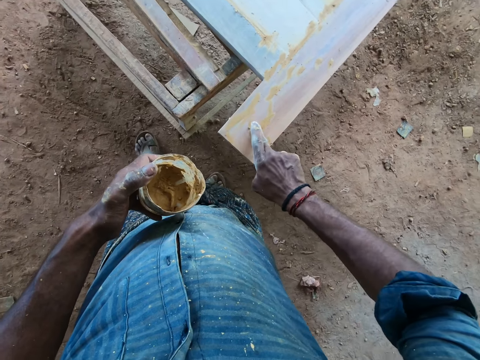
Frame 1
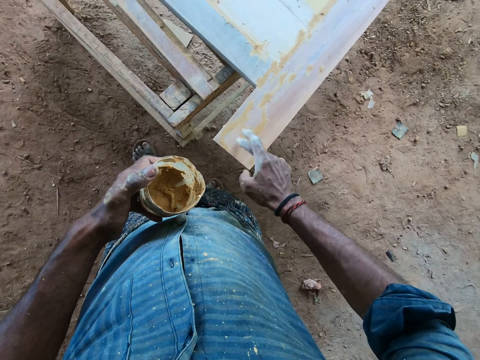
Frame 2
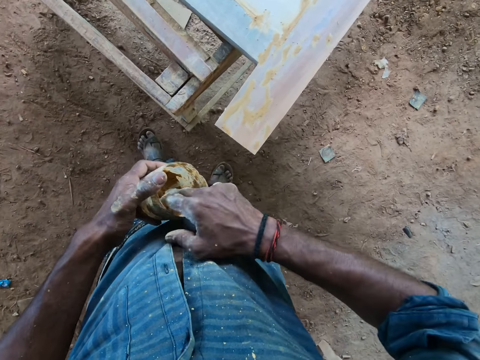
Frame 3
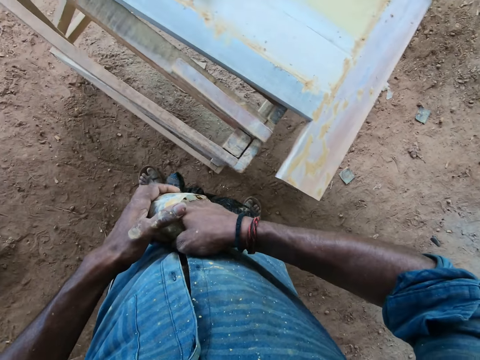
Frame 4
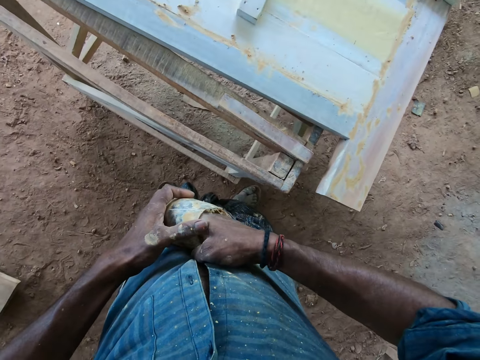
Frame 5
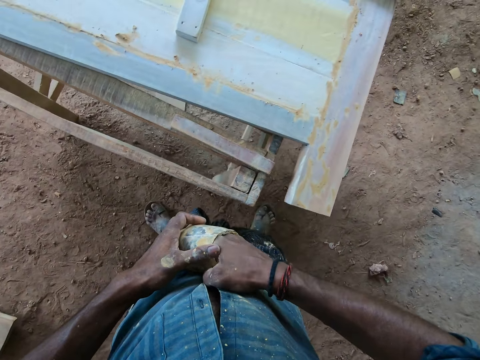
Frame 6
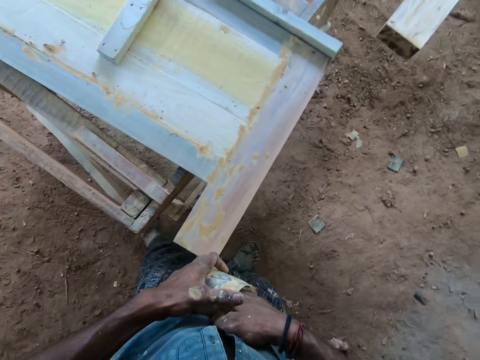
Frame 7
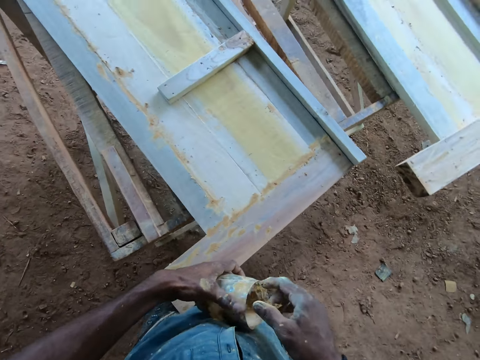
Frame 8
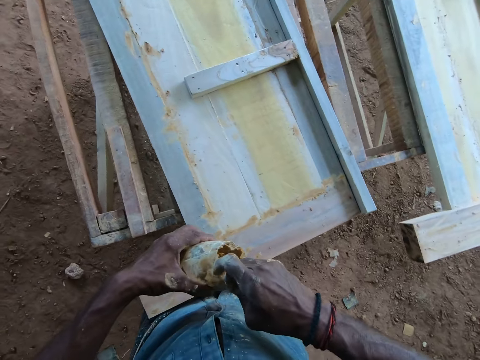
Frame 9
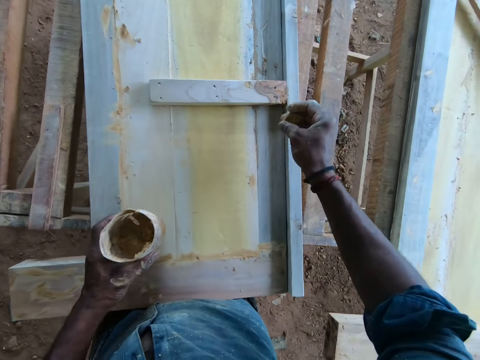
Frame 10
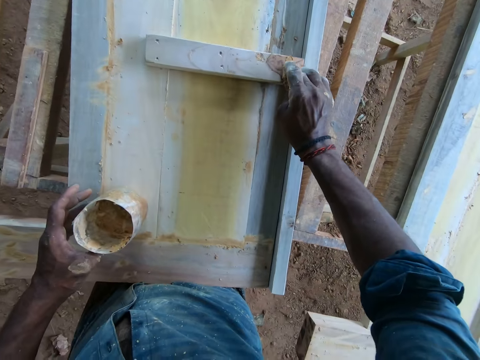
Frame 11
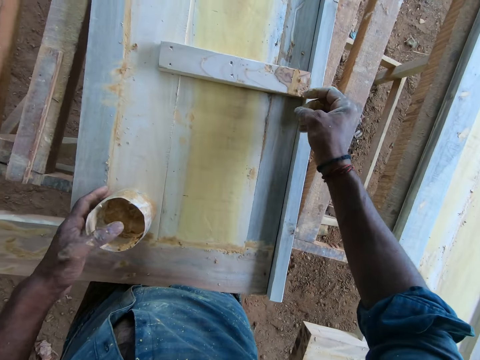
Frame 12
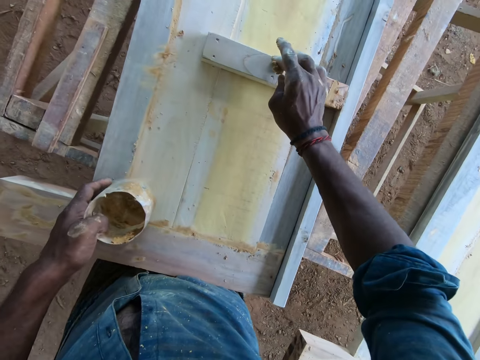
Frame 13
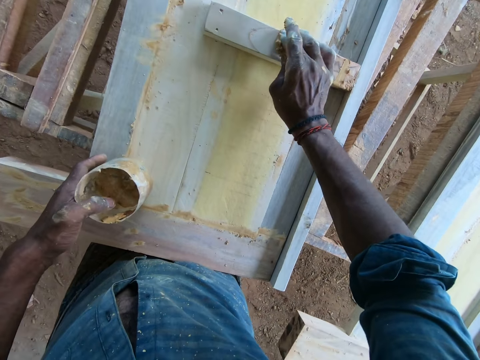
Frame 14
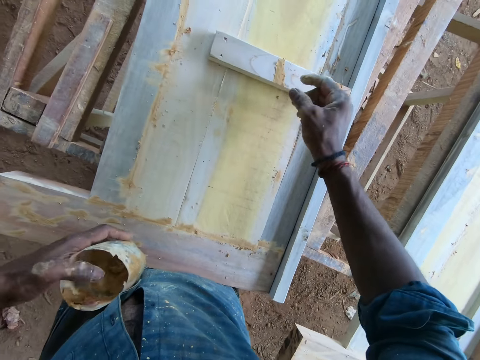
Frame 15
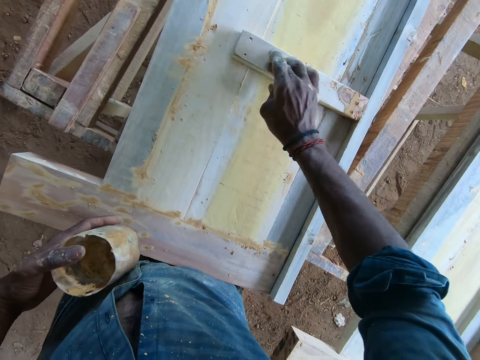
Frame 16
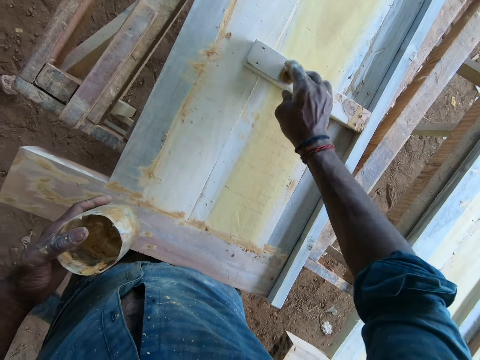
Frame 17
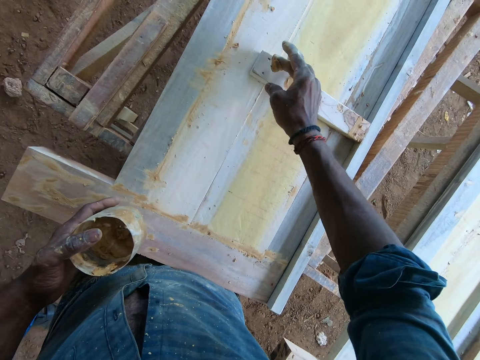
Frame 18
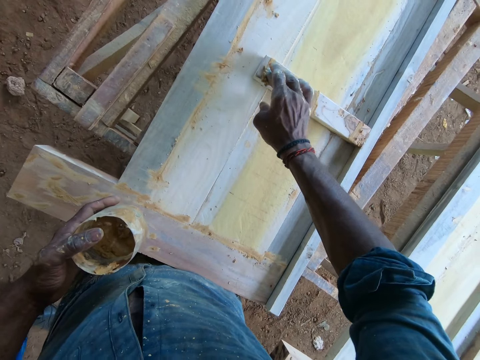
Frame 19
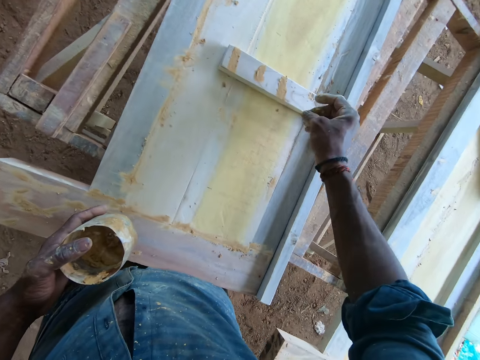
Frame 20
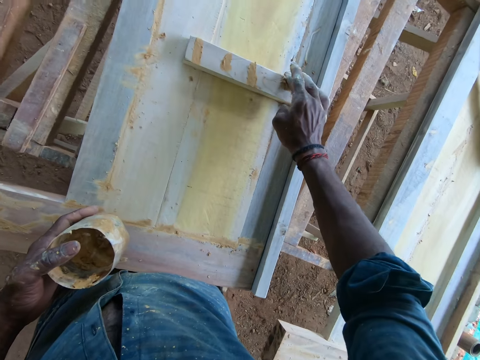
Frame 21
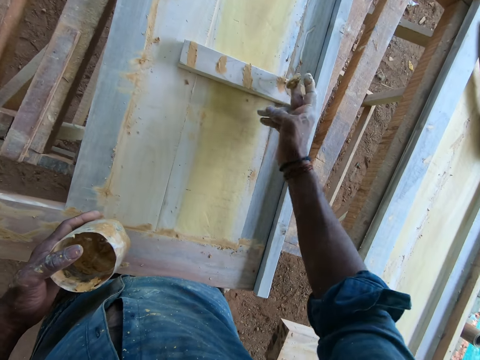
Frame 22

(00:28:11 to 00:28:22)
The camera wearer dips his hand in a container with glue. He walks. He applies glue on wood using his hand.

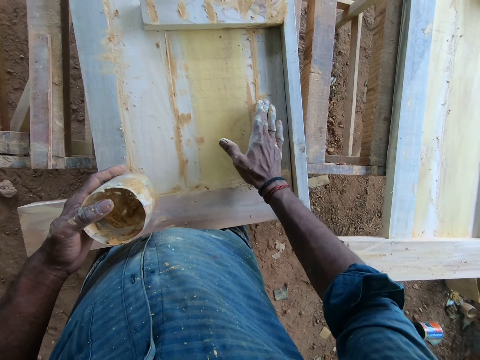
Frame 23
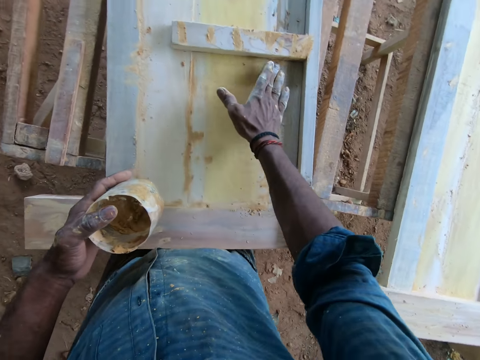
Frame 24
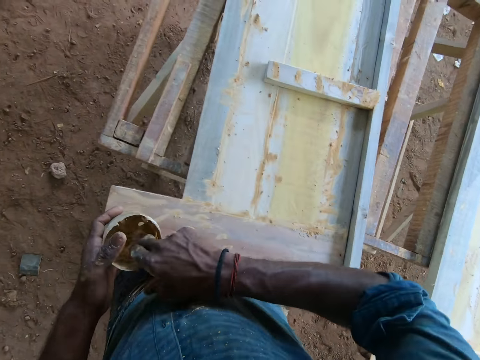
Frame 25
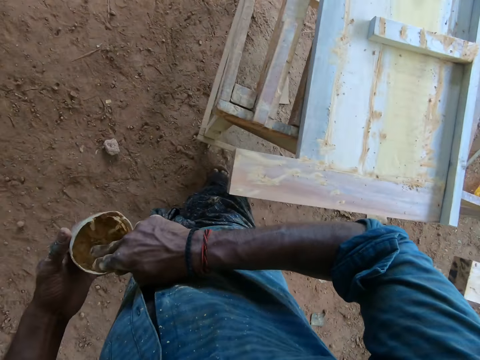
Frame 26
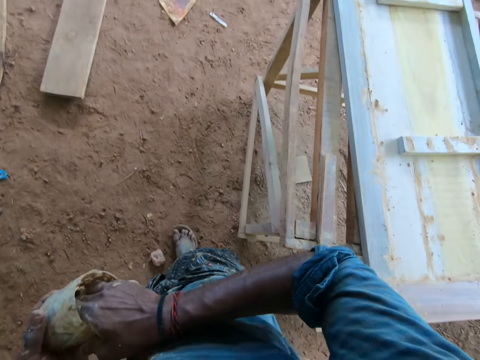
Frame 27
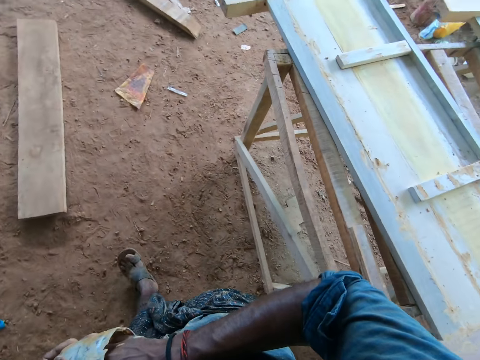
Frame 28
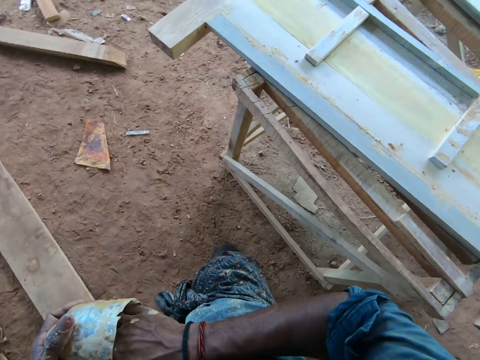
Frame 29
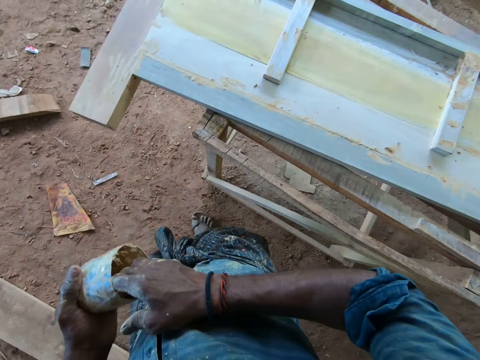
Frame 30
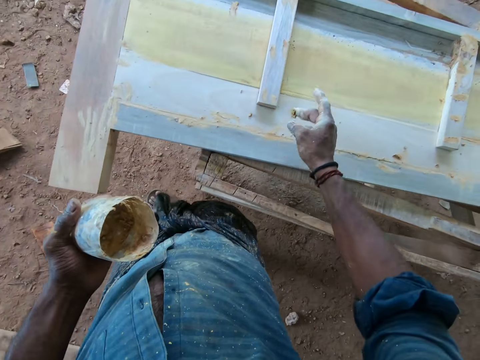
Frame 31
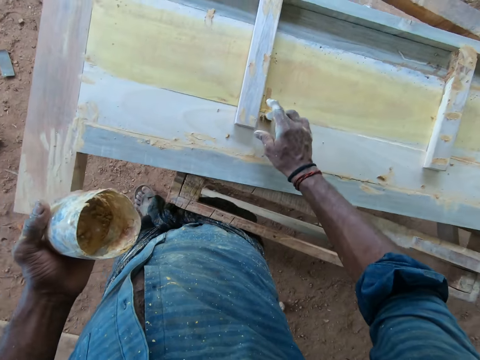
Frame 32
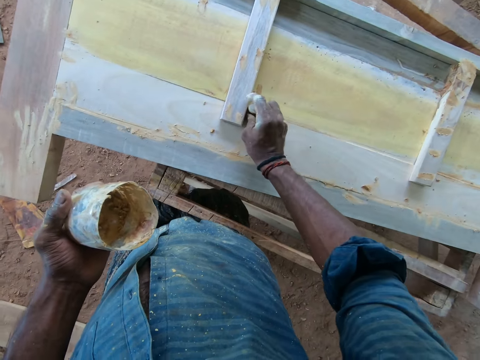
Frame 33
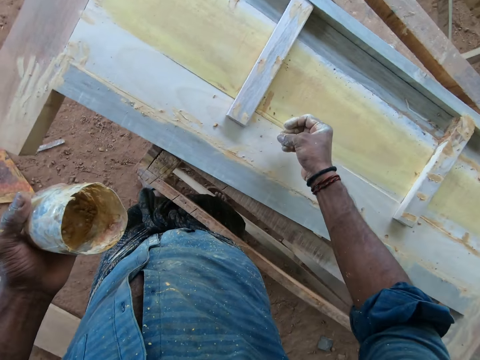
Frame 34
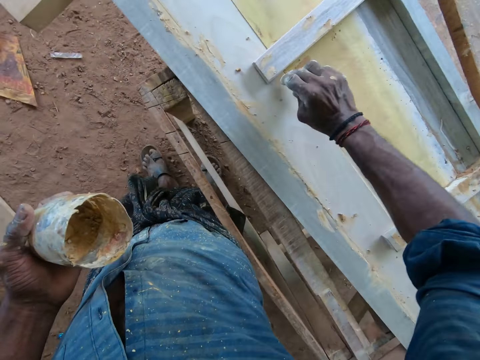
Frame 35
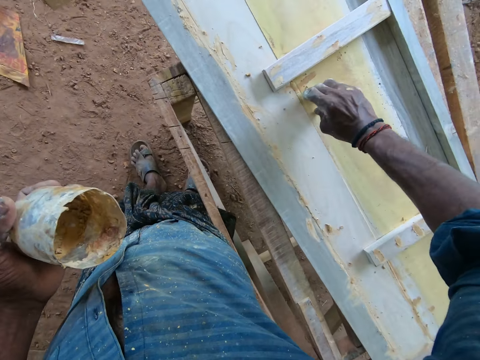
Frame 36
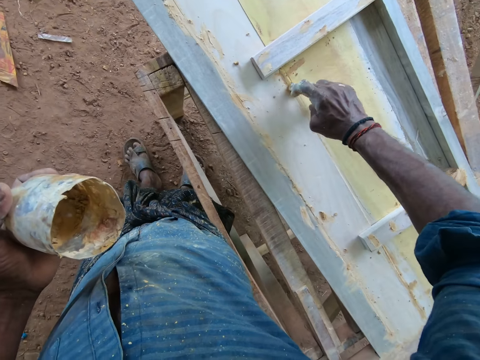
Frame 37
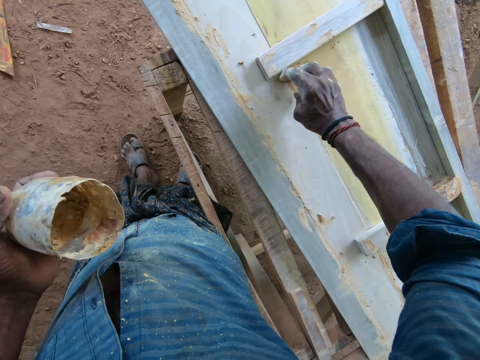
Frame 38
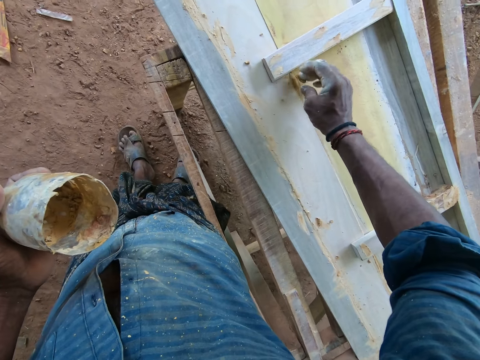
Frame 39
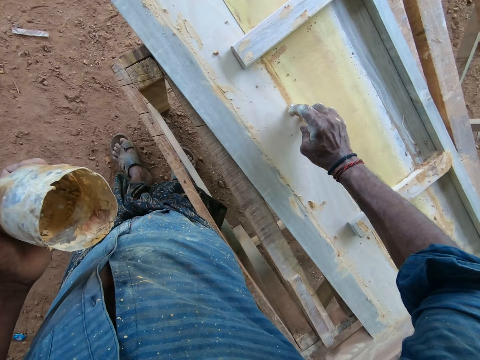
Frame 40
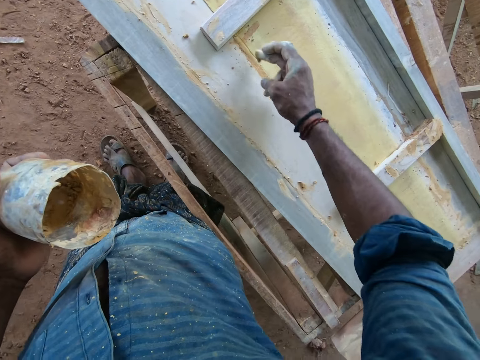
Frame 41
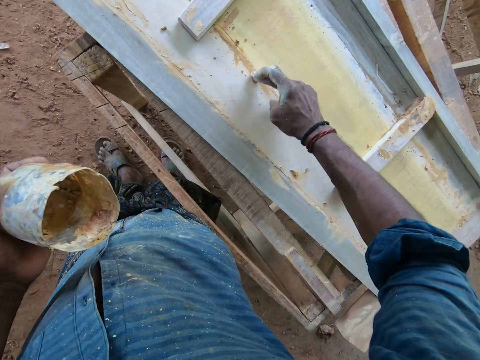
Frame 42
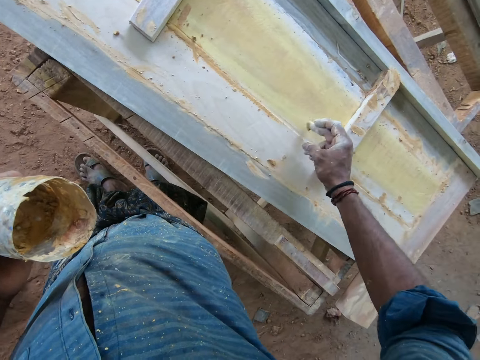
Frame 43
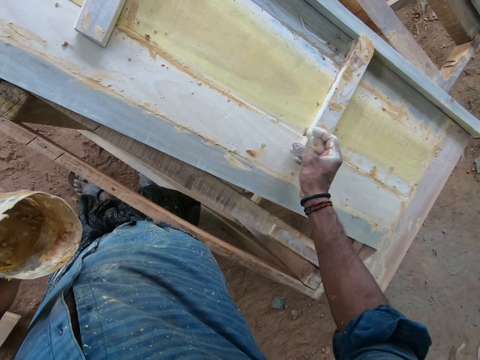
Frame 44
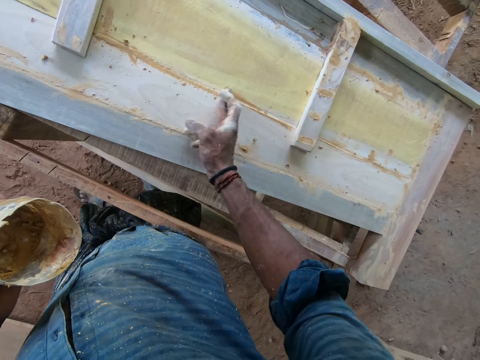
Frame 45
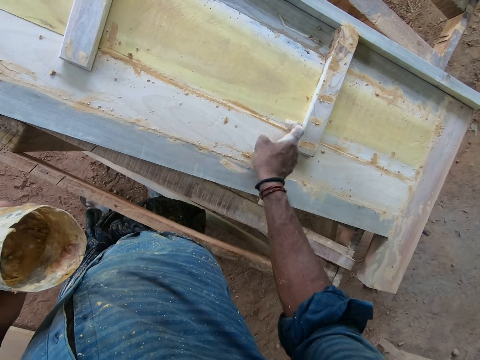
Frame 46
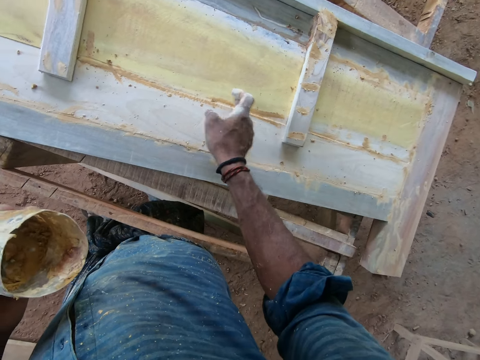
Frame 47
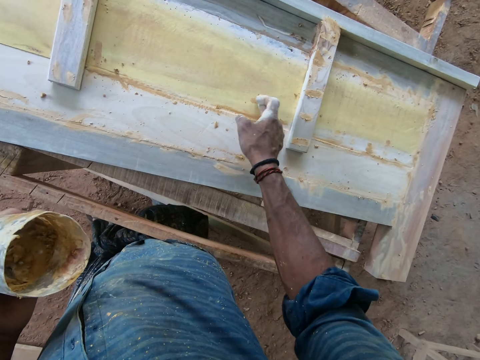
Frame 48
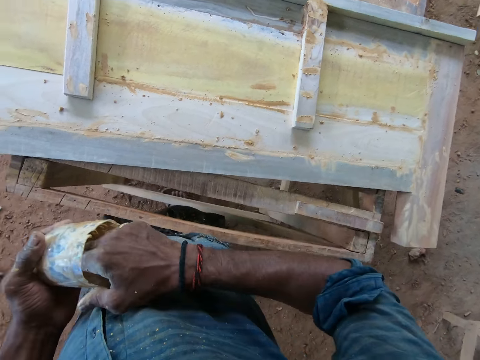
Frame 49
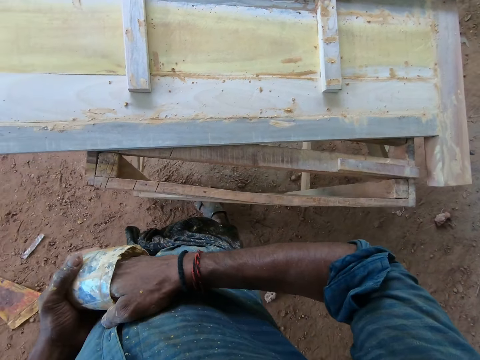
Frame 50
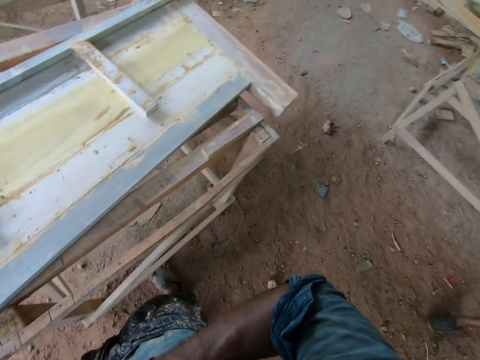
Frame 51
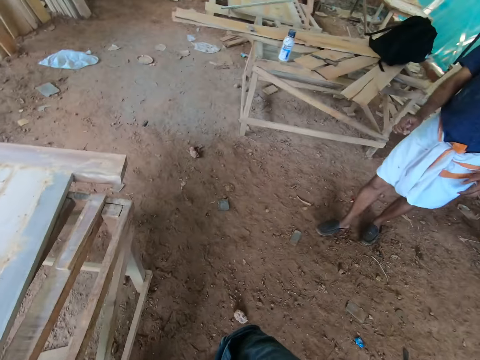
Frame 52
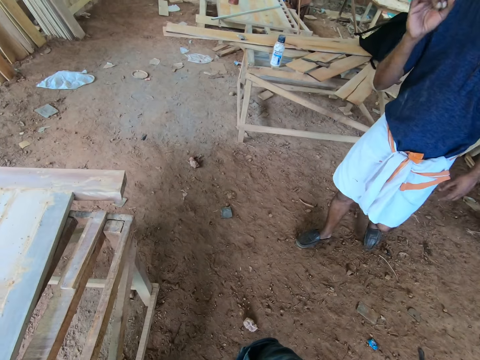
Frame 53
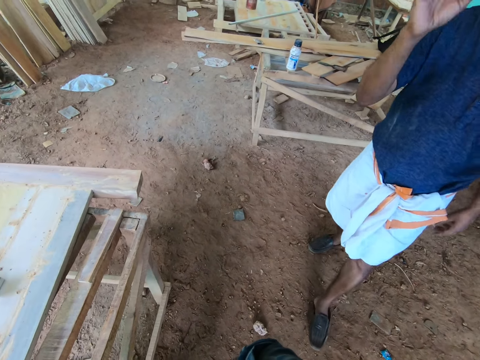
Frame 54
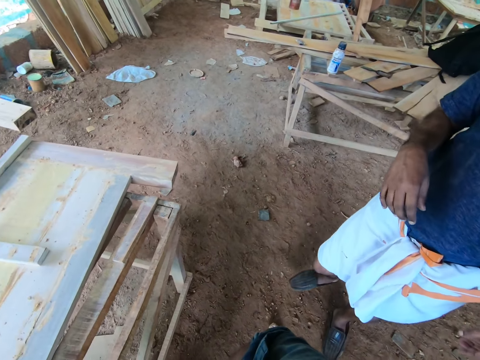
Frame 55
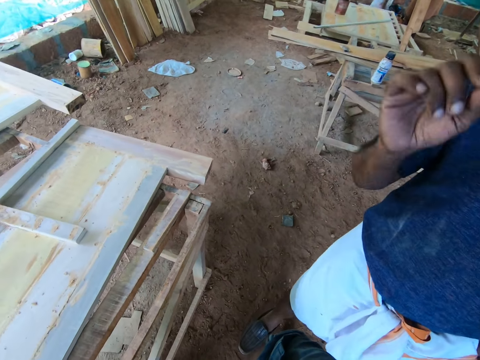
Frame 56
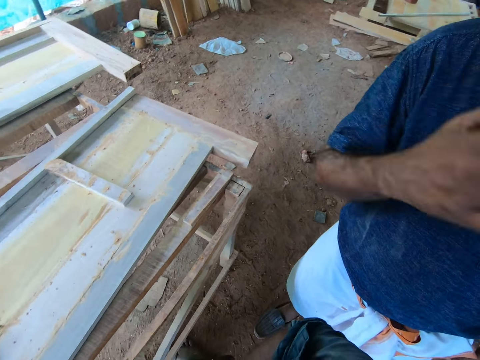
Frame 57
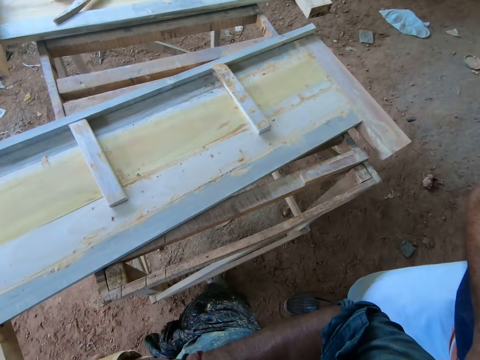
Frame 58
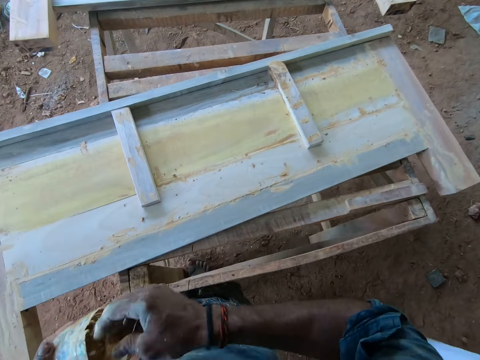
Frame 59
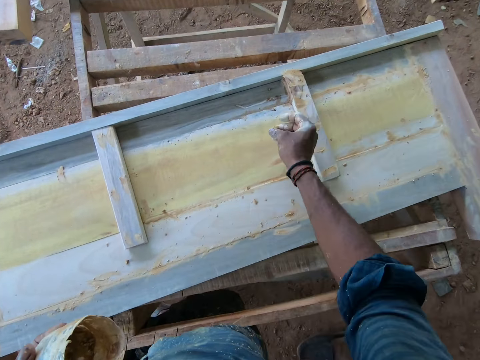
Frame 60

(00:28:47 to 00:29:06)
The camera wearer dips his hand in a container with glue. He walks. He applies glue on the wood using his hand. He dips his hand in the container with glue. He looks around. A man converses with the camera wearer. The camera wearer talks. He talks again.
